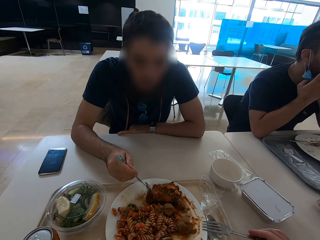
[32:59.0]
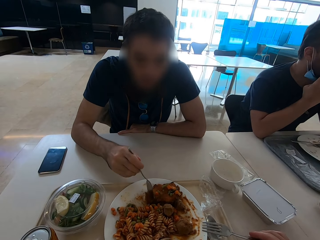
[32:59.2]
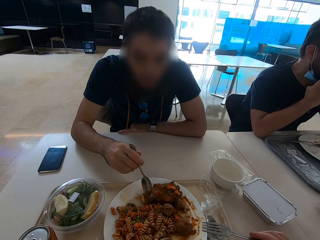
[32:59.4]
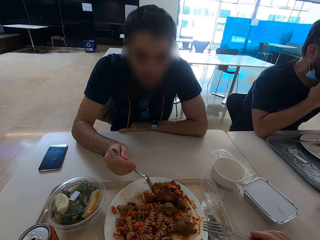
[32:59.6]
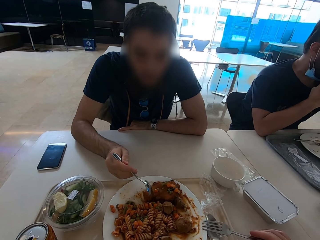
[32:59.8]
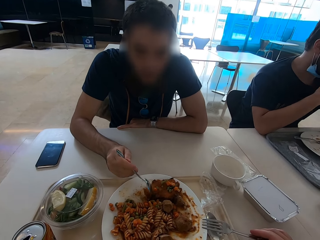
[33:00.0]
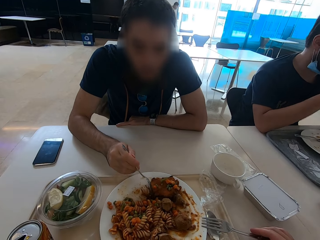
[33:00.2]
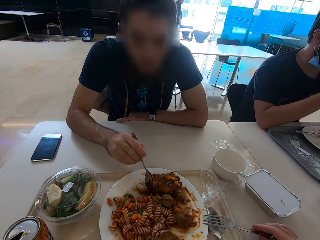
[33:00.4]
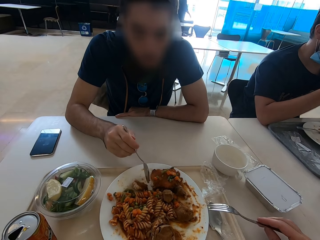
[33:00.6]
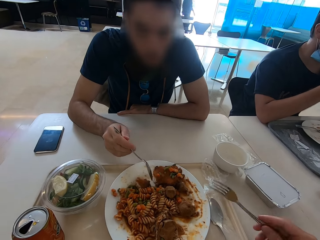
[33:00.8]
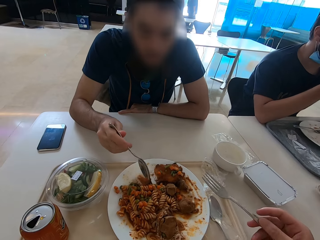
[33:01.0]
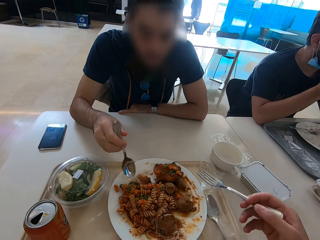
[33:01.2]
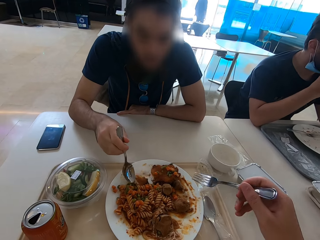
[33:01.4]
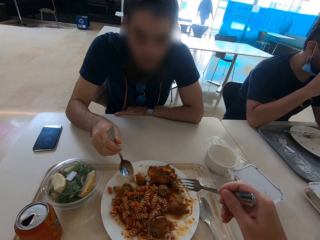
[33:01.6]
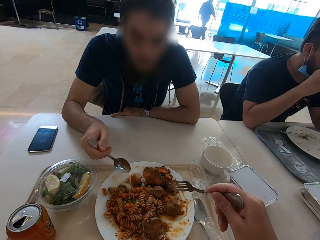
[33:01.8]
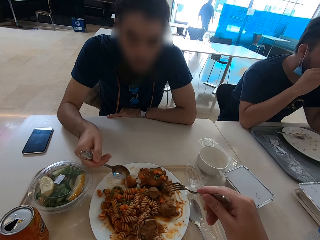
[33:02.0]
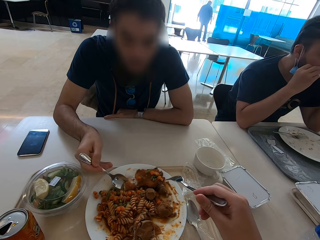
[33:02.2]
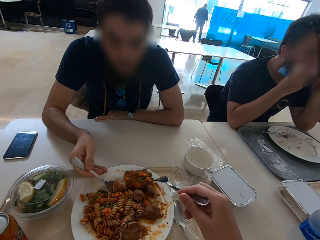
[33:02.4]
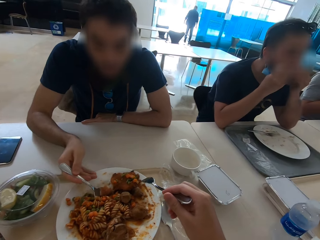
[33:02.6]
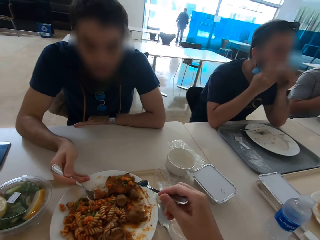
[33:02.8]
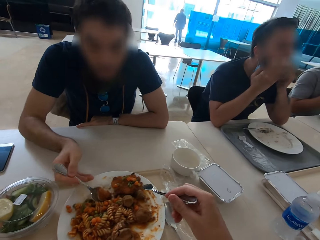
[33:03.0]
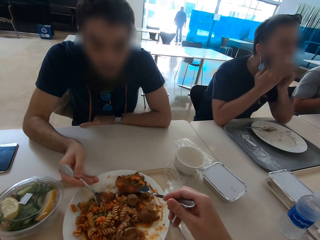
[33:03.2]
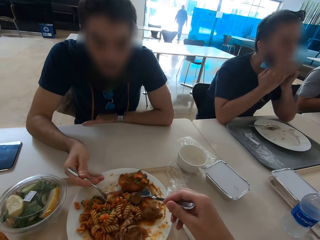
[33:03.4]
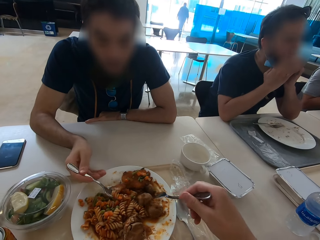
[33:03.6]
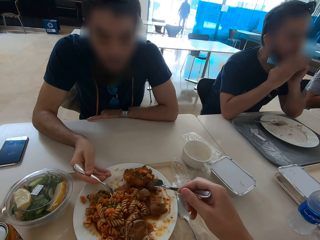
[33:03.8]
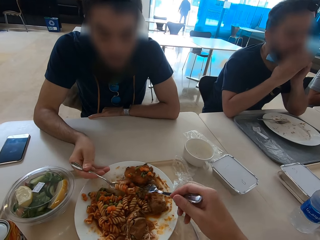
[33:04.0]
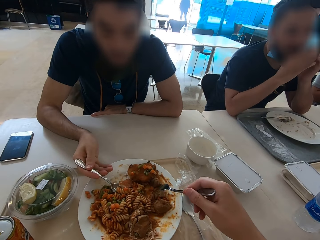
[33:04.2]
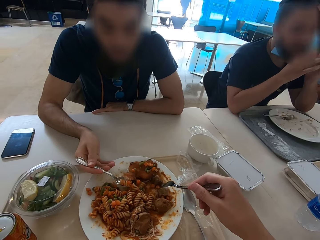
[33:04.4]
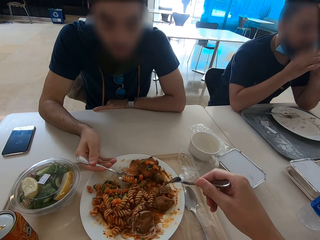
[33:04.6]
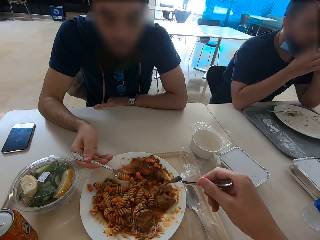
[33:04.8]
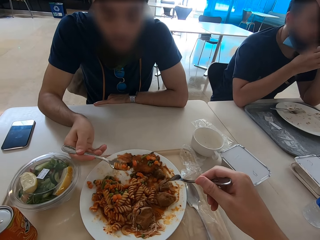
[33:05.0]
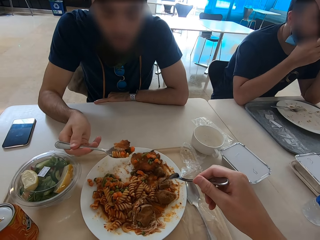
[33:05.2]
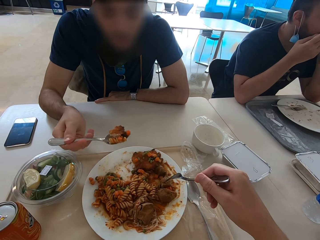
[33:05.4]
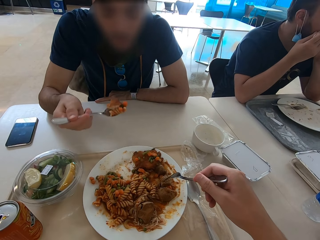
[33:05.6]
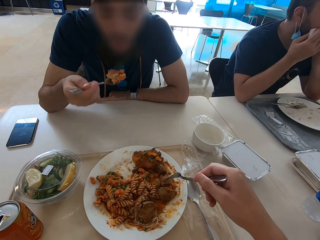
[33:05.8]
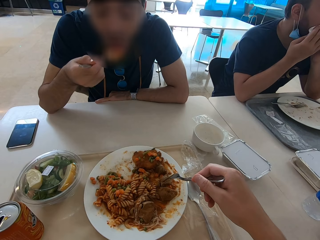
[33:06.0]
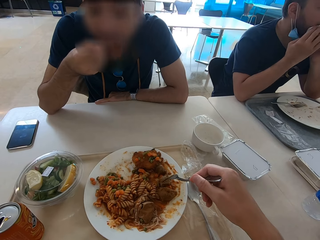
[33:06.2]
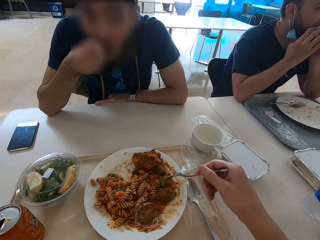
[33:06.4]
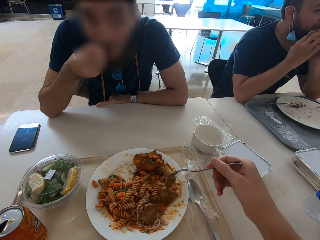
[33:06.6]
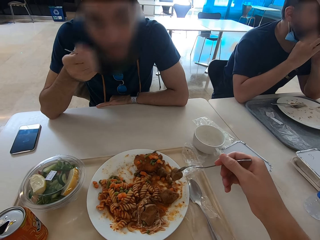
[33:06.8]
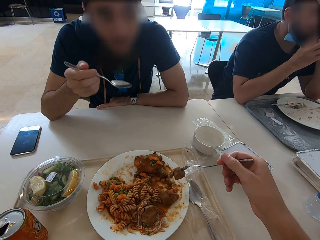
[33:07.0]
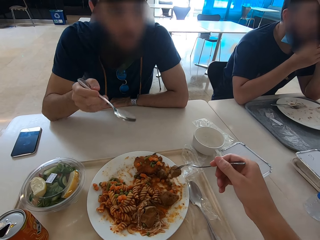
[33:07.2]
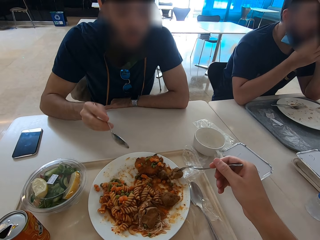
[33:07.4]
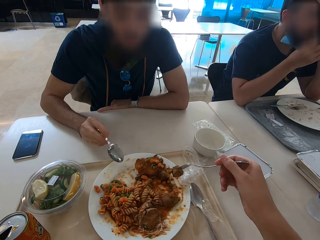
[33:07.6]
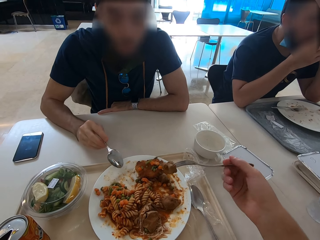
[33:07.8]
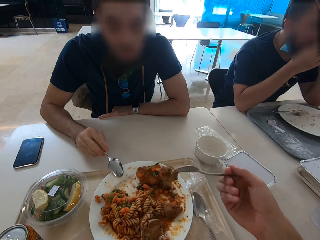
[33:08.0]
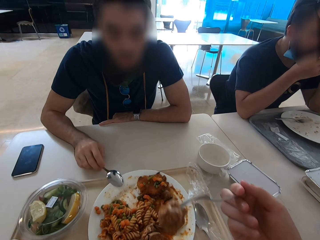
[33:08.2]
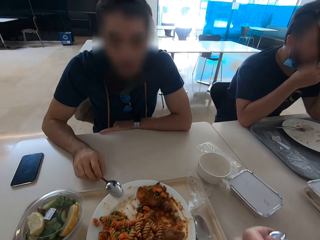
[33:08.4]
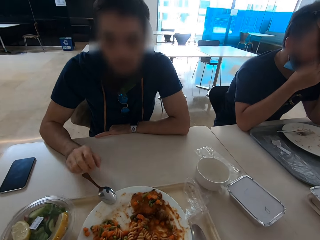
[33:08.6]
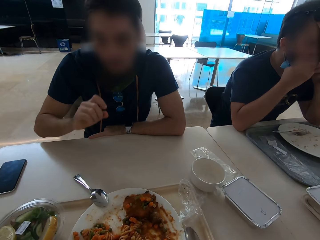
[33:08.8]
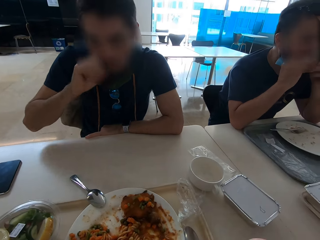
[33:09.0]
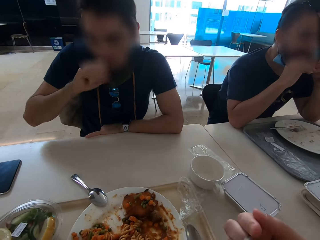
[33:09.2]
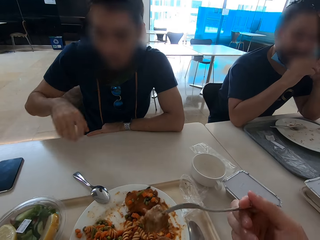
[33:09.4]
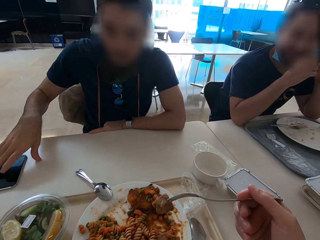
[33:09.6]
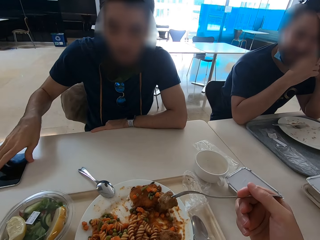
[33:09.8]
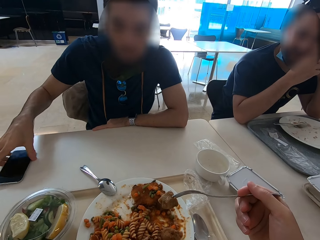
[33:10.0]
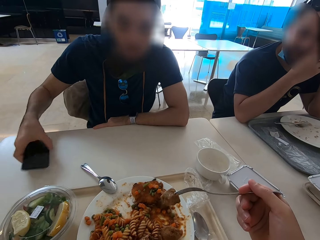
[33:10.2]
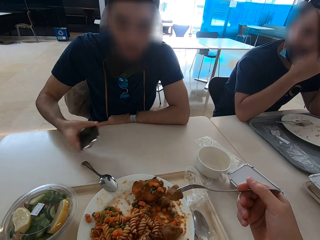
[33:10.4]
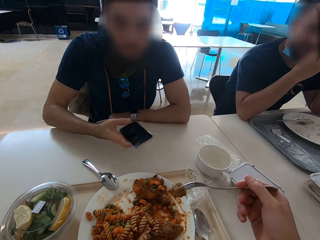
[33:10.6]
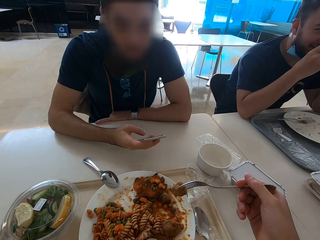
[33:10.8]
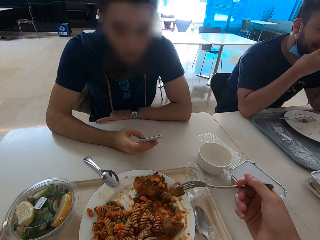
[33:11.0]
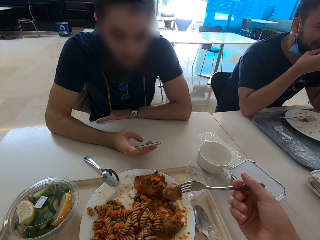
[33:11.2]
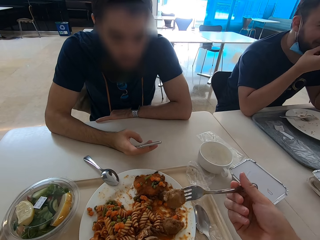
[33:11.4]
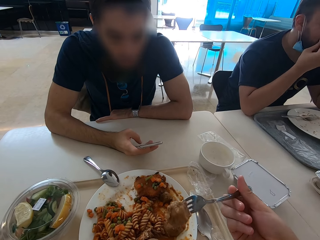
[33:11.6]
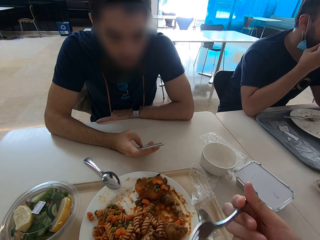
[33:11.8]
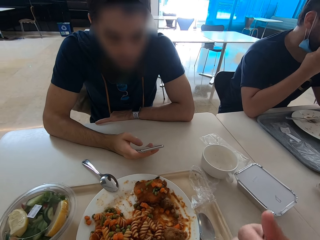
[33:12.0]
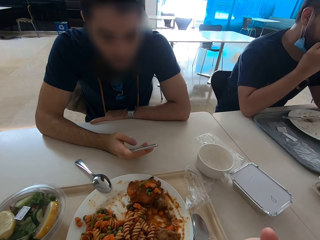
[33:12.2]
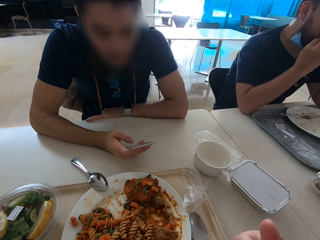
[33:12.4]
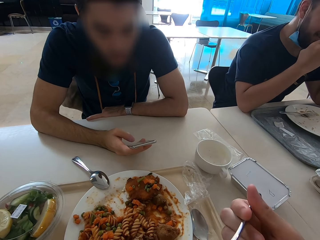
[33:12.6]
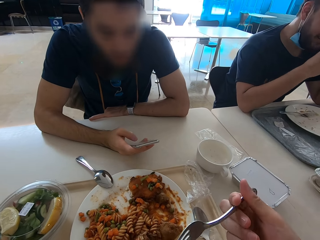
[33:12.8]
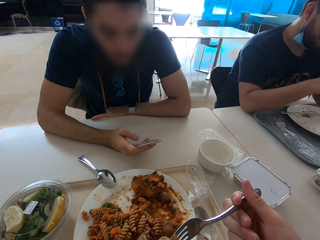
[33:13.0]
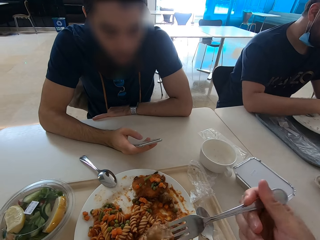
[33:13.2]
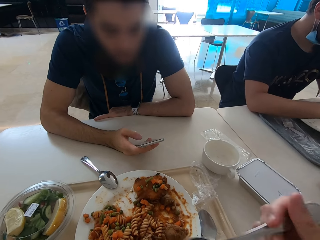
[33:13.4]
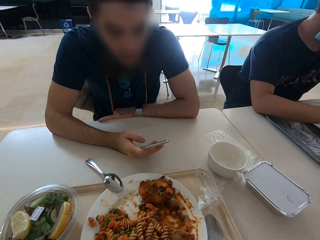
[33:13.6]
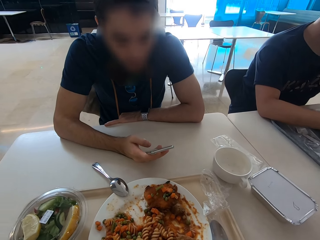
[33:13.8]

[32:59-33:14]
A man eats. The camera wearer eats. The man puts a spoon on the plate and touches his face. The man picks up a phone and operates the phone.

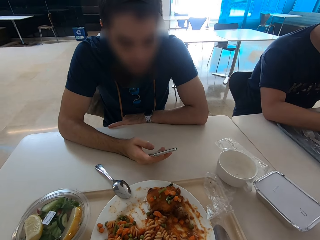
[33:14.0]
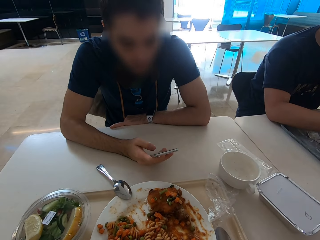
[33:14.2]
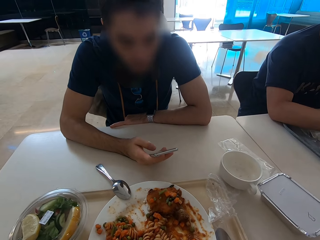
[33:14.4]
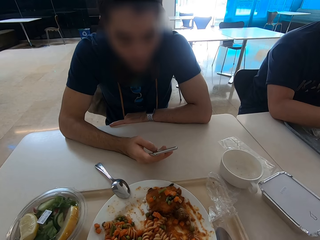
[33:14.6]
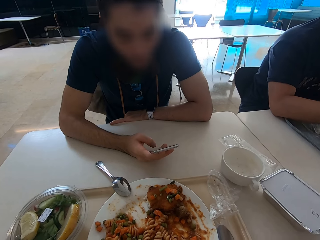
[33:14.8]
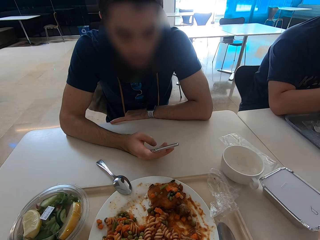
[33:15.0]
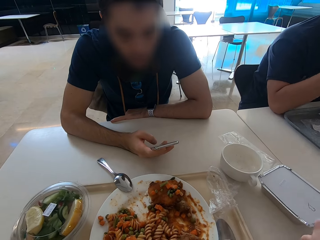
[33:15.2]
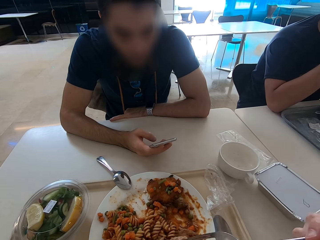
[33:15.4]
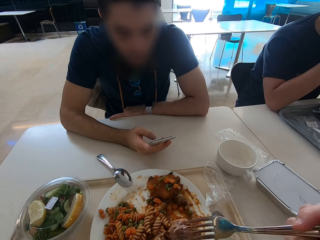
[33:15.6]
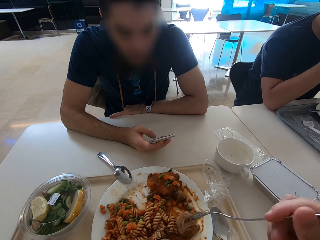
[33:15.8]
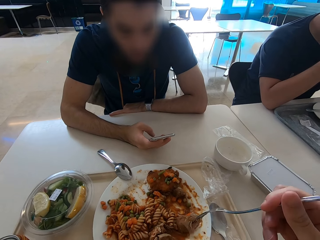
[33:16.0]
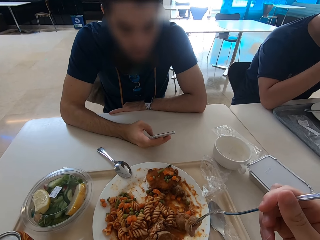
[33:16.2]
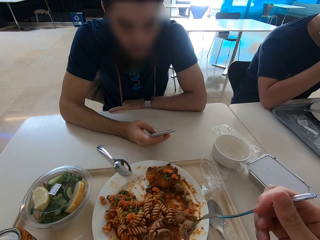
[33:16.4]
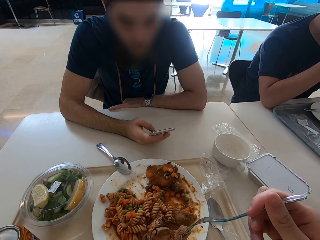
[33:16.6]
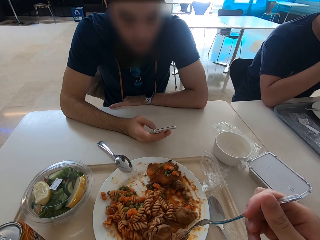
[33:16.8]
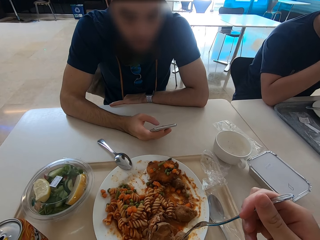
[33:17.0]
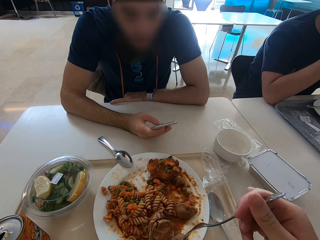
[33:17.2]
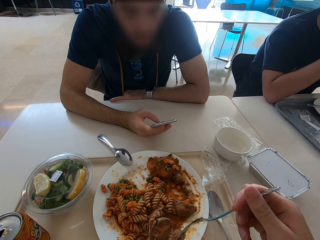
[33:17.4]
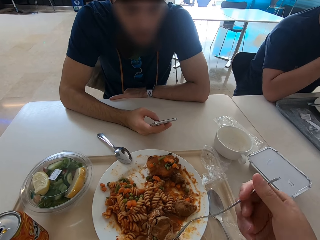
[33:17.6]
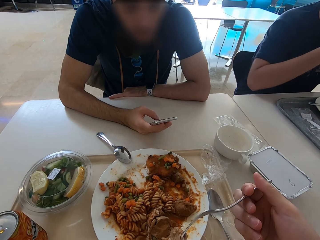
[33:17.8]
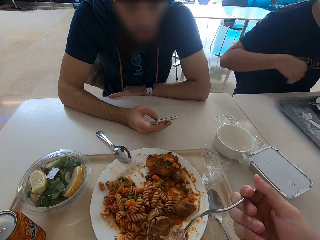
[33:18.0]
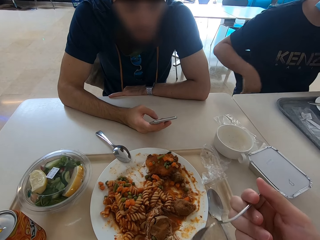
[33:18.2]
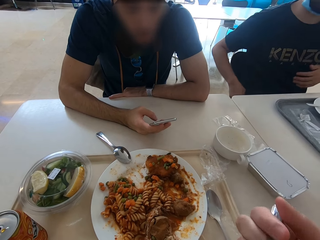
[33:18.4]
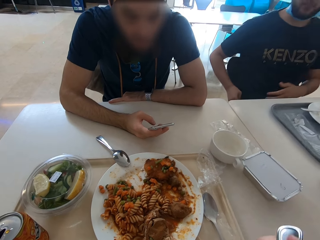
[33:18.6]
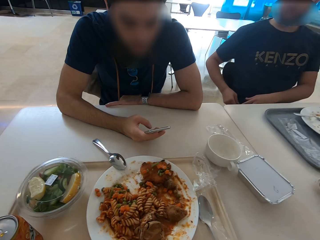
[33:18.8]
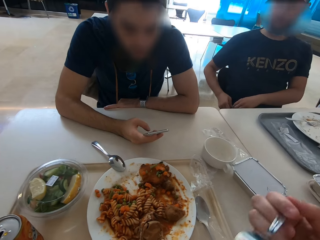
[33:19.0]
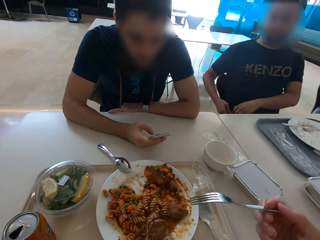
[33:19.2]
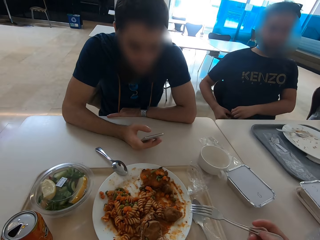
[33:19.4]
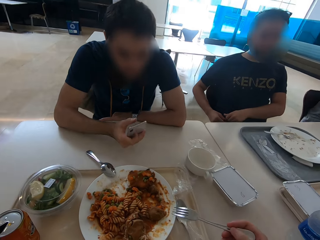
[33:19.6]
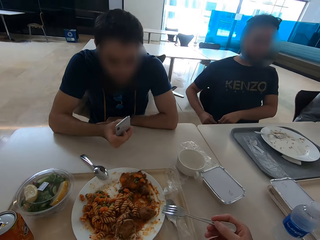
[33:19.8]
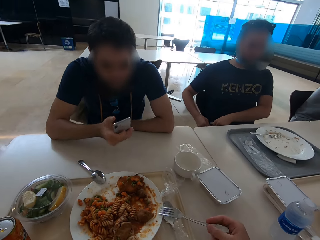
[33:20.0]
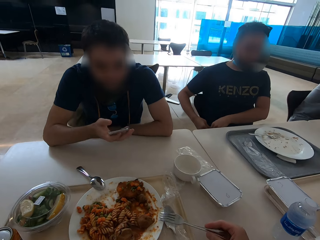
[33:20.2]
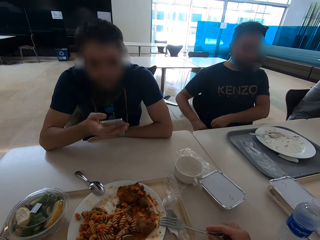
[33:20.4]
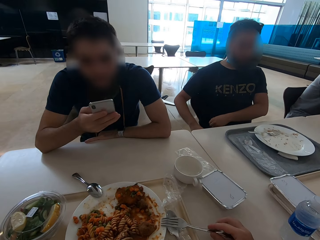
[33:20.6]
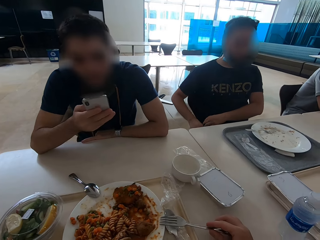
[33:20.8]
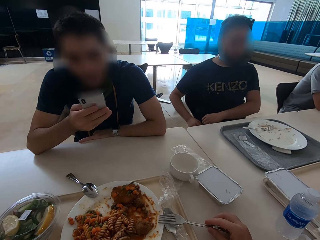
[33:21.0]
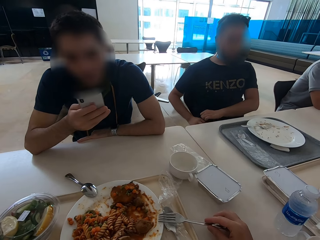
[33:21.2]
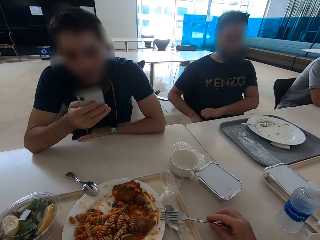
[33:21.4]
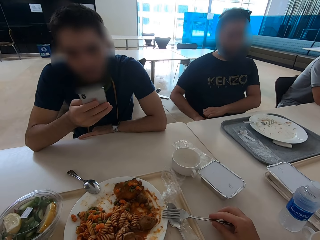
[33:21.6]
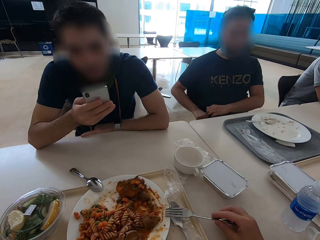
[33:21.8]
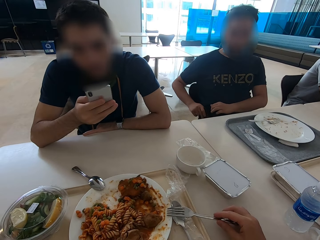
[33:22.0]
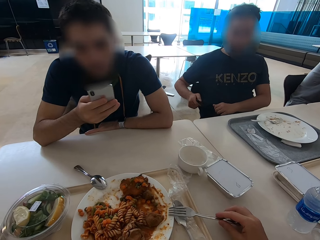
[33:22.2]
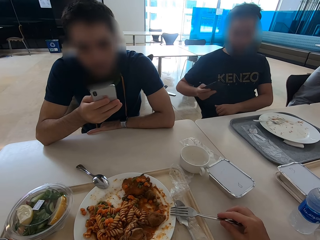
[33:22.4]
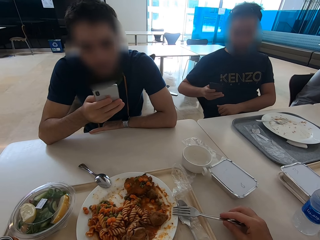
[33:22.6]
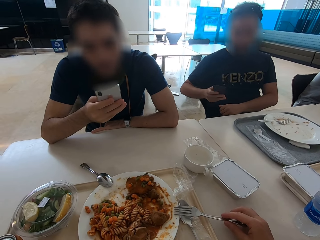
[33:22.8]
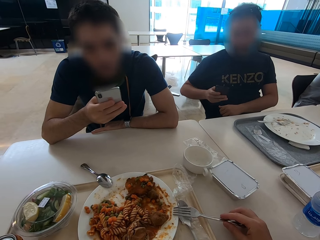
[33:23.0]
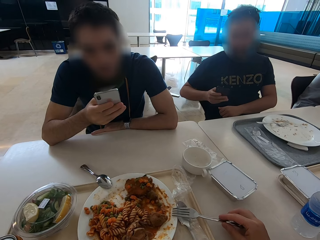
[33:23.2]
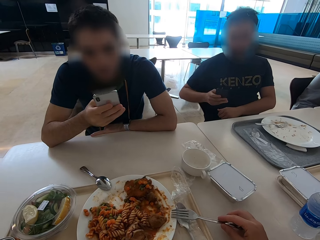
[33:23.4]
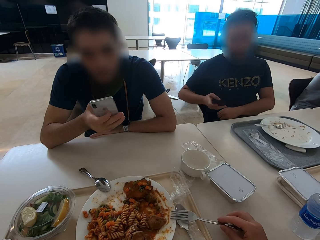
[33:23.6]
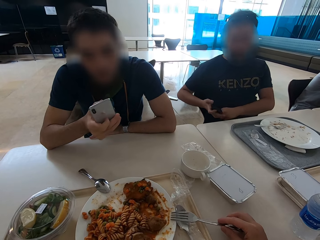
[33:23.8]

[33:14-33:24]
A man removes a phone from the pocket. The man uses the phone.
